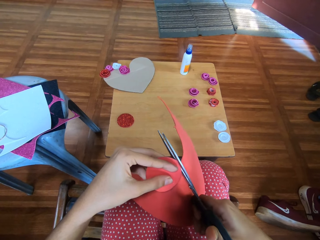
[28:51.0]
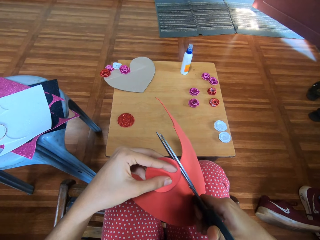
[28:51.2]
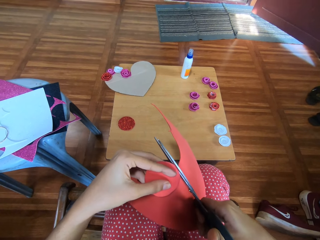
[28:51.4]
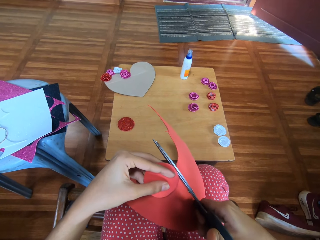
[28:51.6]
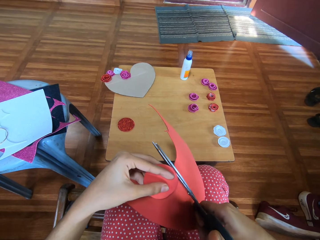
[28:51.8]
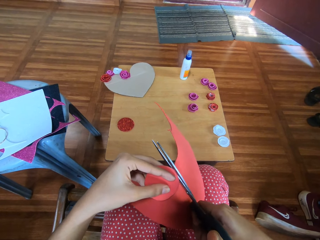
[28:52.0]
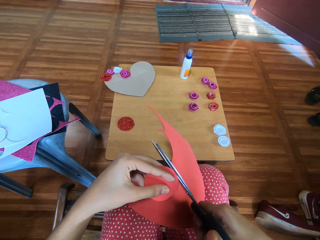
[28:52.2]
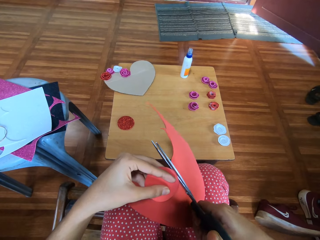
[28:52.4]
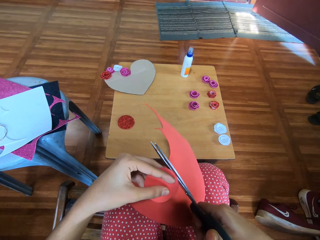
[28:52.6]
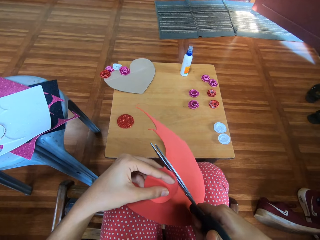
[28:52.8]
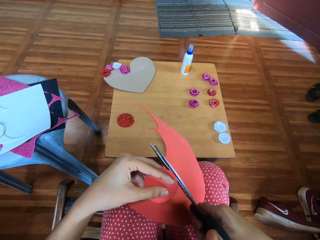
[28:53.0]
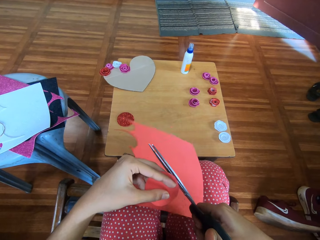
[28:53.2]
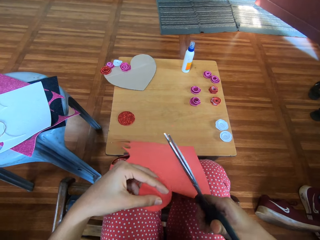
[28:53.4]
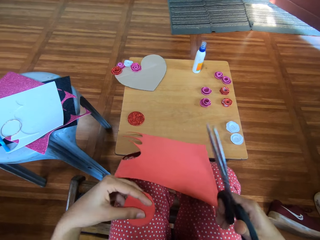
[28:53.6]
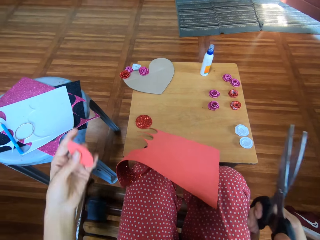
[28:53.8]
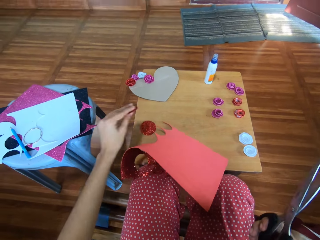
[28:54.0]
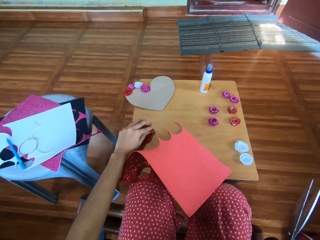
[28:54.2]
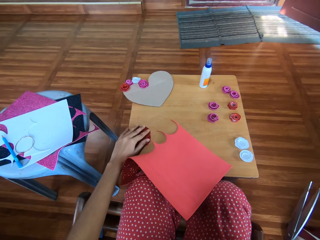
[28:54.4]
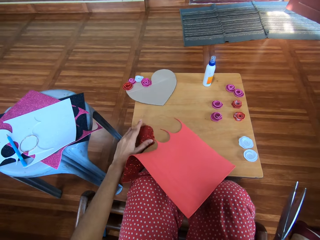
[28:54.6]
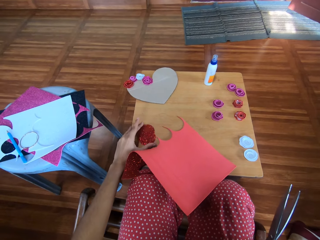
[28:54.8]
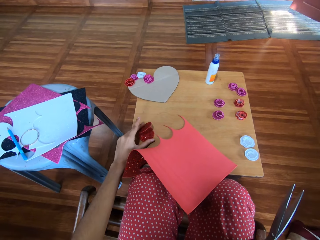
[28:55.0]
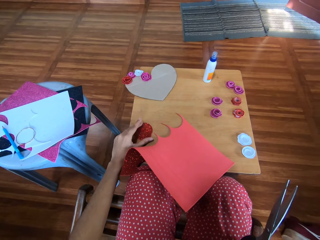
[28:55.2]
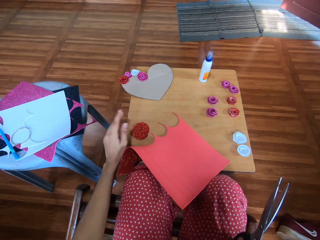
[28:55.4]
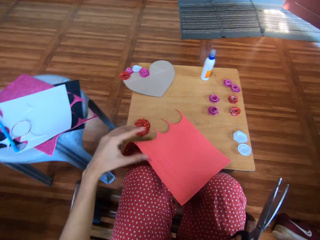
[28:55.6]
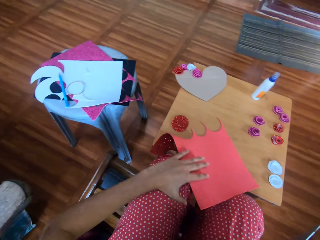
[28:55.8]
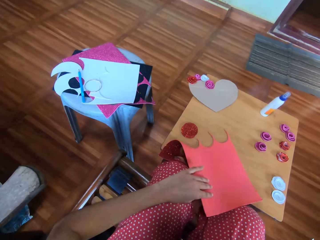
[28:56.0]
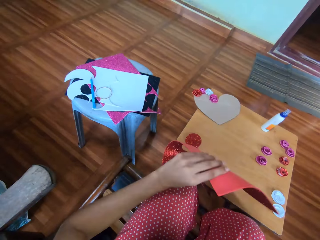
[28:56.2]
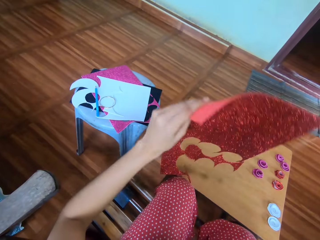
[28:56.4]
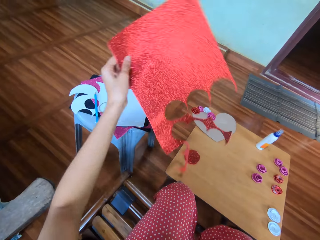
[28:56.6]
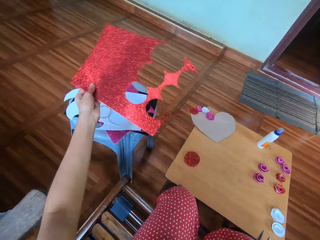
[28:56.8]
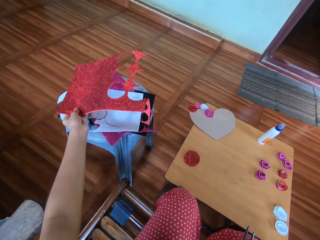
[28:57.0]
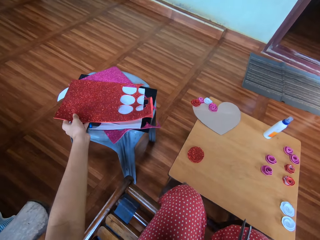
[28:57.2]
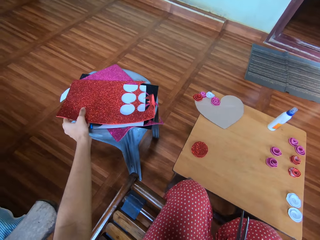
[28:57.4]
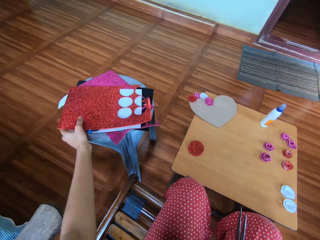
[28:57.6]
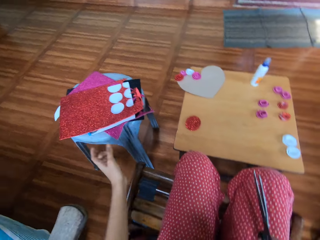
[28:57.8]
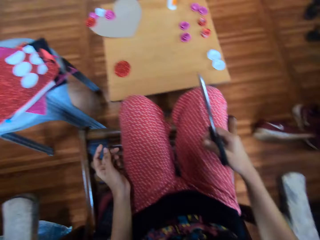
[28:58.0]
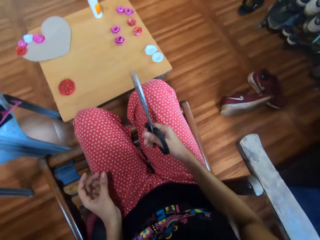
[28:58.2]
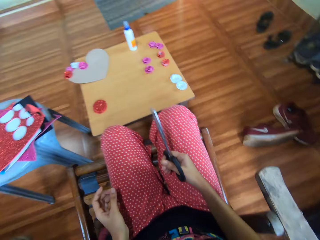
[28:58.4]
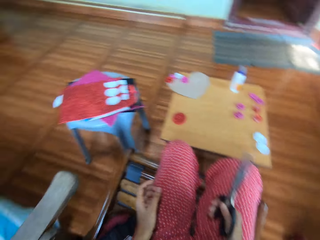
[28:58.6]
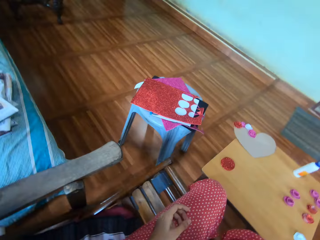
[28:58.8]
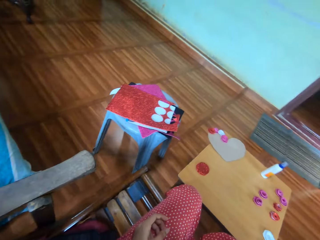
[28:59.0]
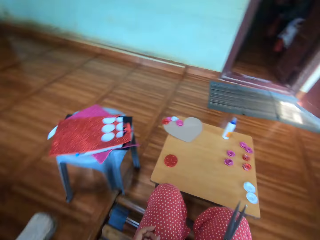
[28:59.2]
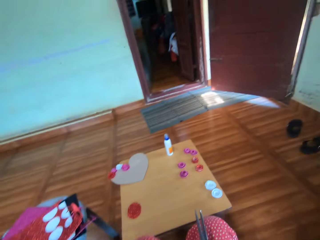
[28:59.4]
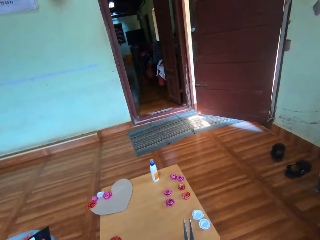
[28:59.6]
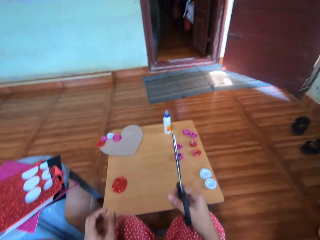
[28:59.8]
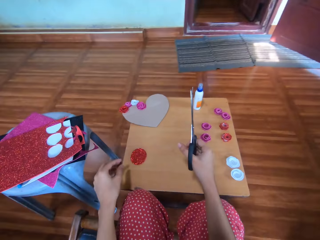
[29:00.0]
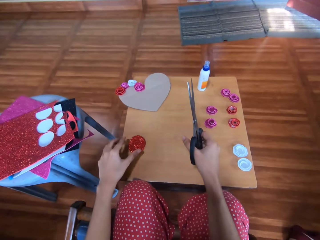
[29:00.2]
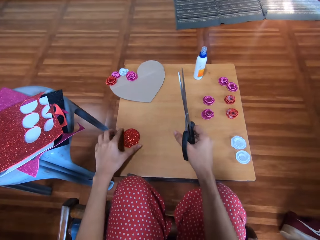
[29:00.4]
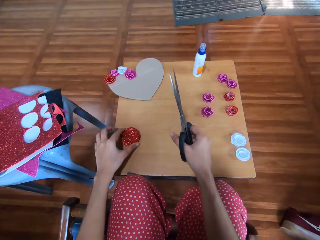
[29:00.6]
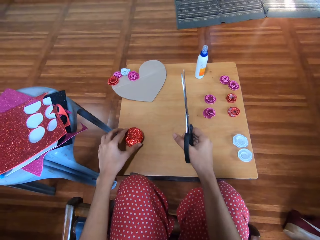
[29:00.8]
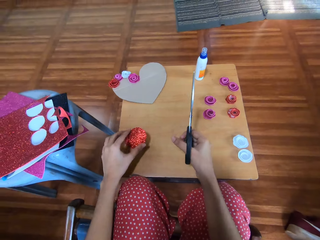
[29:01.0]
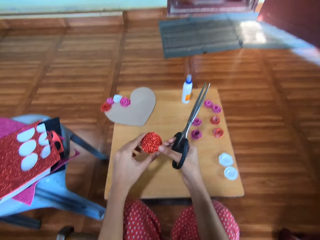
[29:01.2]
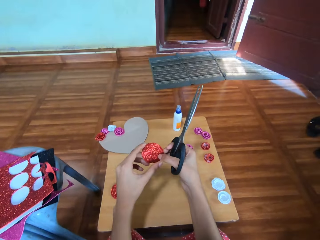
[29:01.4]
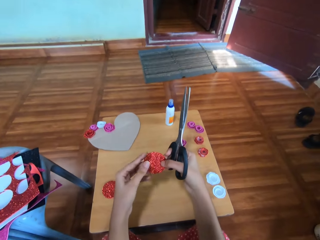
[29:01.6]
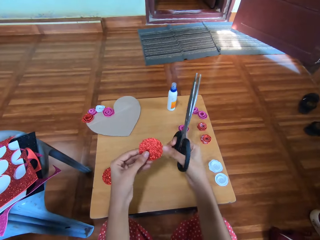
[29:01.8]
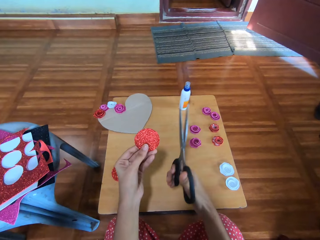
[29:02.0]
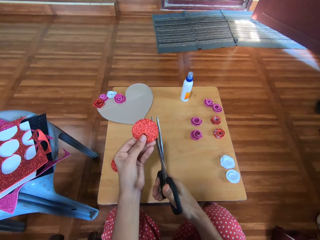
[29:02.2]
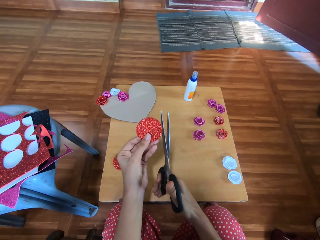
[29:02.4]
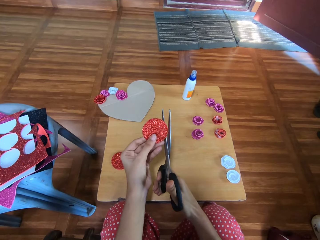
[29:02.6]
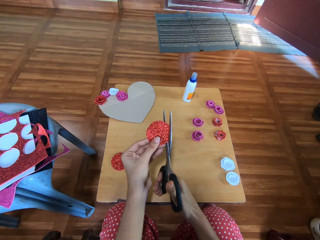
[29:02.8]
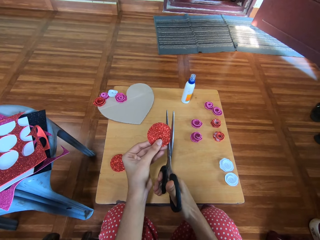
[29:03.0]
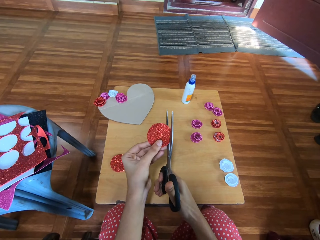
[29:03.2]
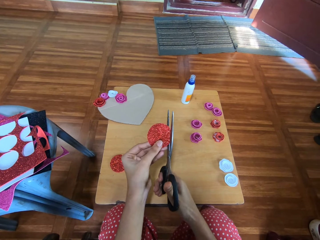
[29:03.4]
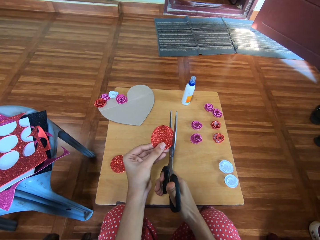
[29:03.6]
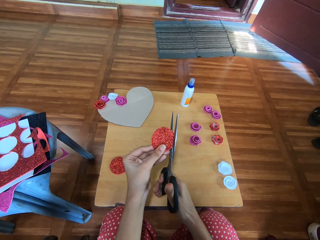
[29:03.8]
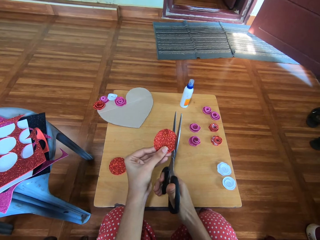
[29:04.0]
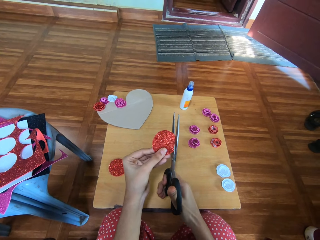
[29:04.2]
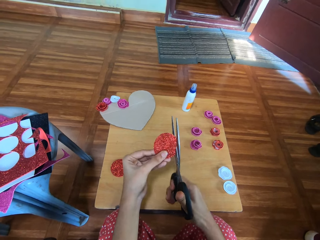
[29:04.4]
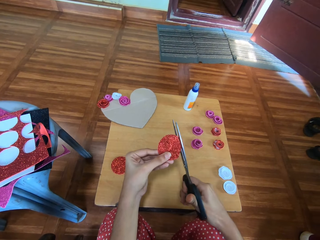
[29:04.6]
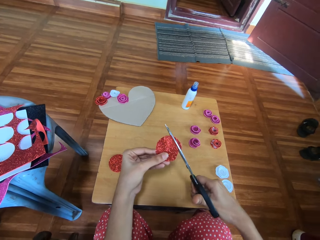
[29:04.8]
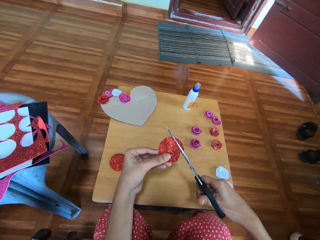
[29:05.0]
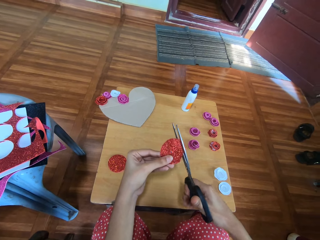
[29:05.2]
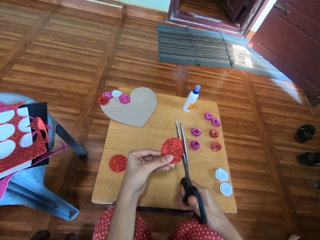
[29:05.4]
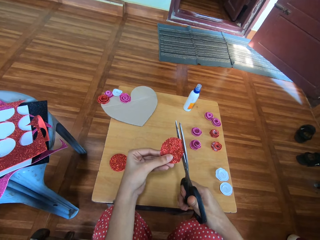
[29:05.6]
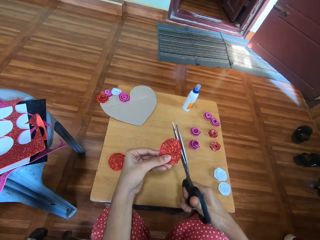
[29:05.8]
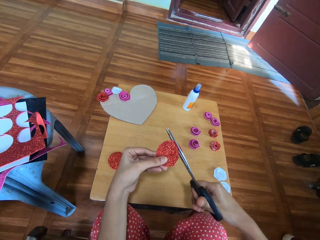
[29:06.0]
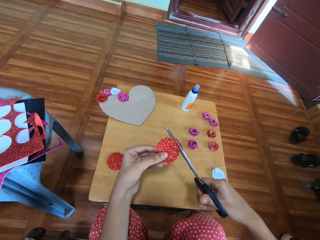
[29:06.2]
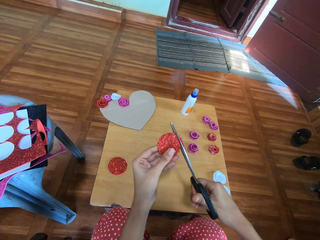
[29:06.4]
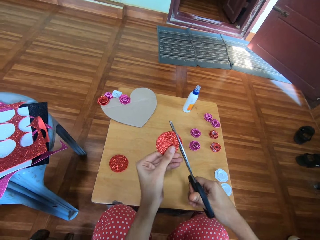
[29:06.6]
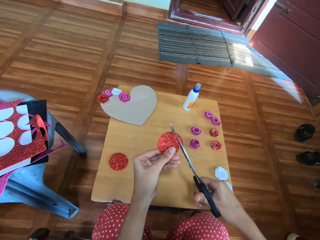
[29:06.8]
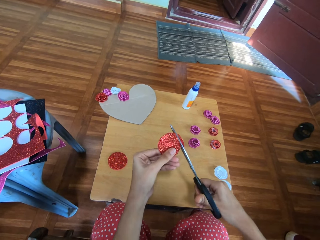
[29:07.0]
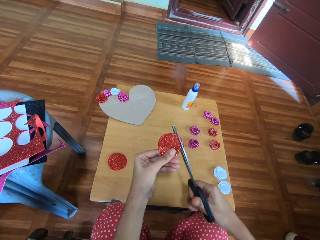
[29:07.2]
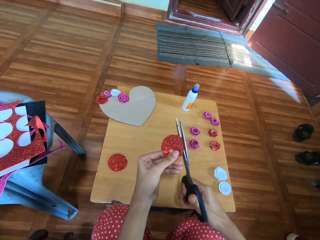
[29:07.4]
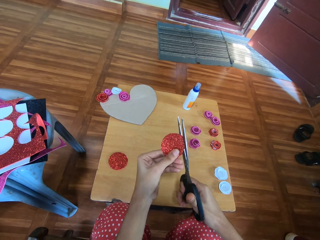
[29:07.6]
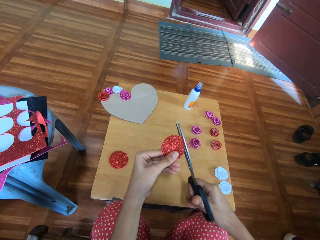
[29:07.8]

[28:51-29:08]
The camera wearer drops the cardboard onto her lap. She drops another circular piece of the cardboard onto the stack of circular pieces of cardboard on the table. She picks up the cardboard with her left hand from her lap. She drops the cardboard onto the plastic side stool. She picks up the third circular piece of cardboard from the stack of cardboards on the table with her left hand. She holds the circular piece of cardboard in both her hands. She passes the circular piece of cardboard to her left hand. She cuts the circular piece of cardboard with the pair of scissors in a spiral shape.

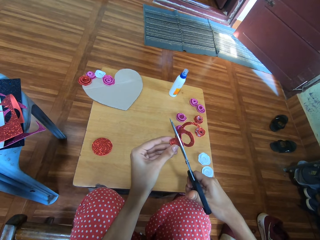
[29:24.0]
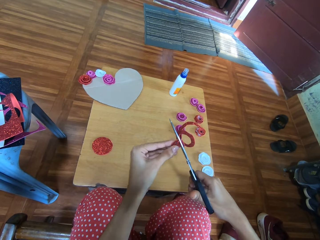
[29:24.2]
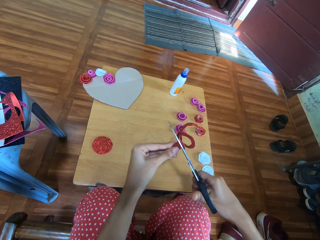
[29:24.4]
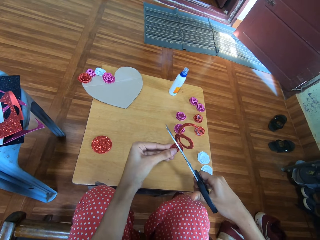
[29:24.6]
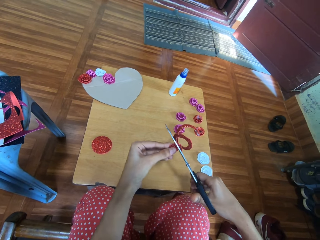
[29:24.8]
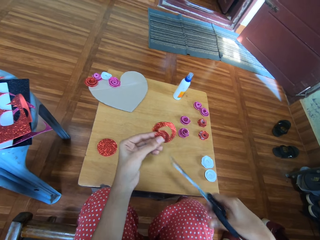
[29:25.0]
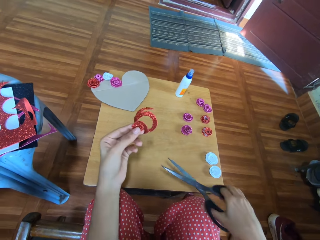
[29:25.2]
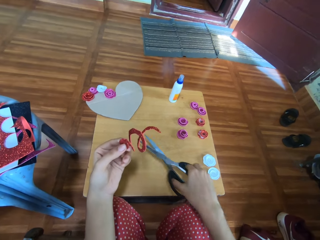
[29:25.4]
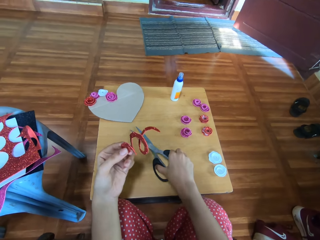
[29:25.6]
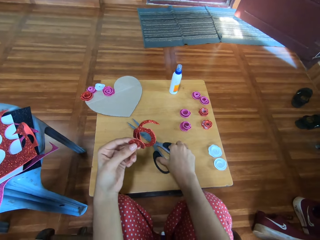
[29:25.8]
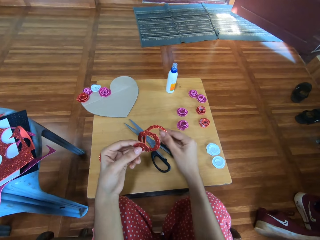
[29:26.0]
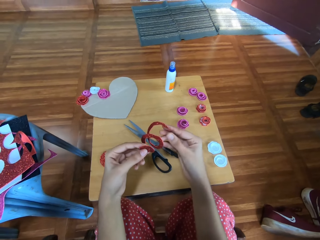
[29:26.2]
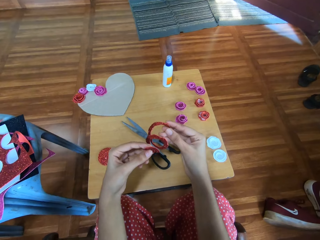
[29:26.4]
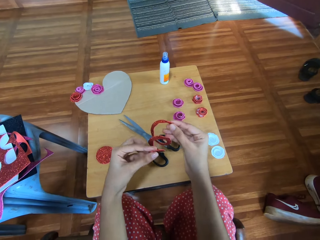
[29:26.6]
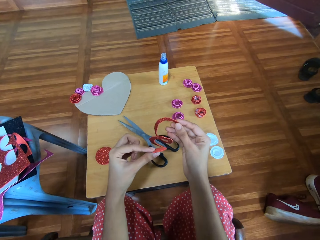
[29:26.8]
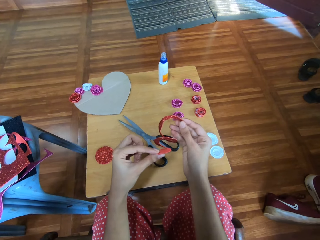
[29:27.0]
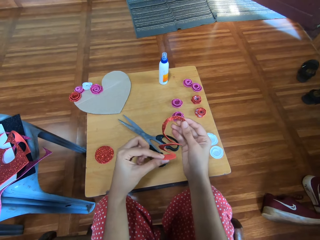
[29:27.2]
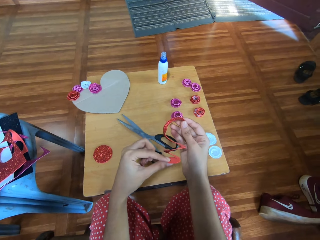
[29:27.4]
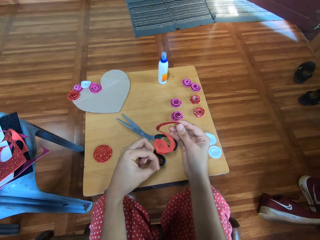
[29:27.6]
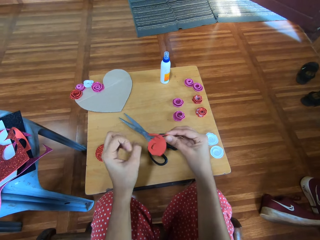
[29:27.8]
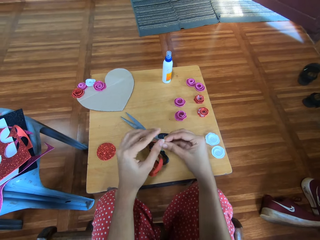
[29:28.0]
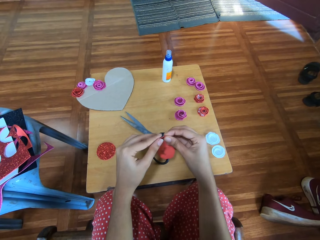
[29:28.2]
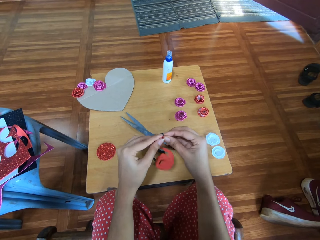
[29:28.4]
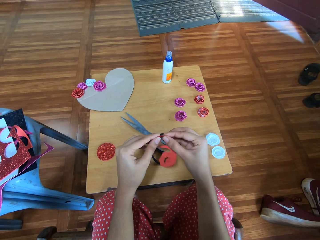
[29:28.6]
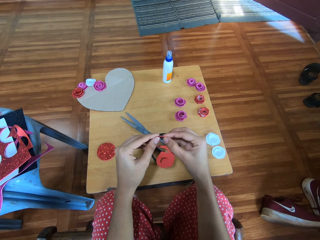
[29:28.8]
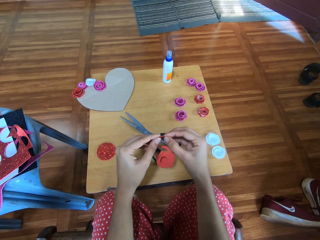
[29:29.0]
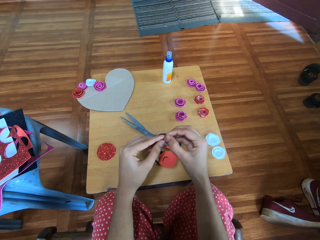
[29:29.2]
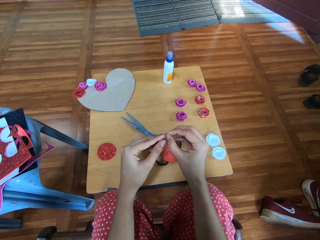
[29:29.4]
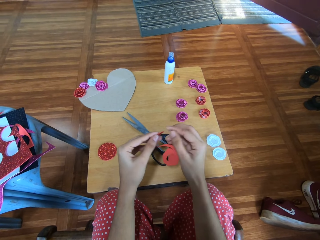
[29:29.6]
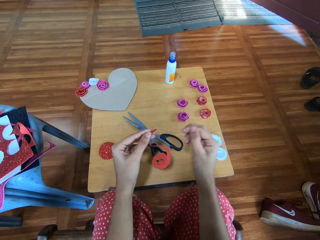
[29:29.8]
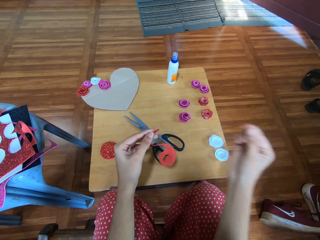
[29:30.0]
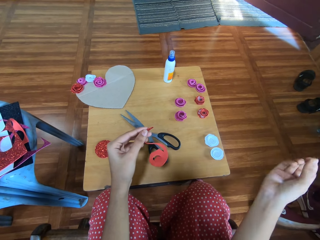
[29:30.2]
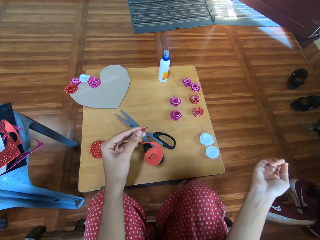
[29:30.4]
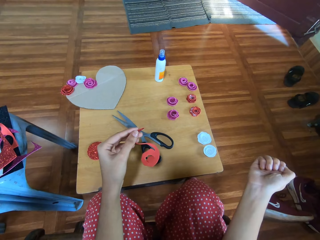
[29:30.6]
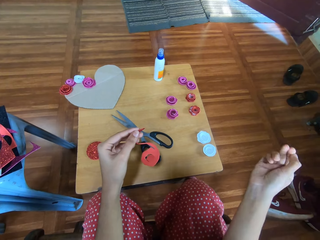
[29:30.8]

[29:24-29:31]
The camera wearer drops the pair of scissors onto the table. They hold the cardboard with both hands.
